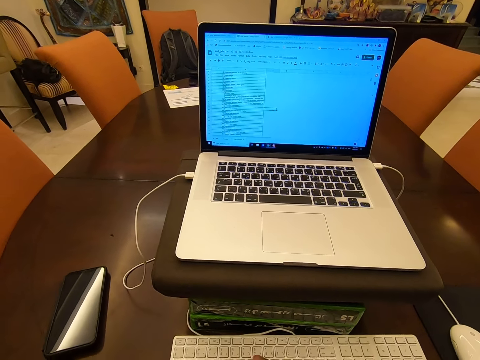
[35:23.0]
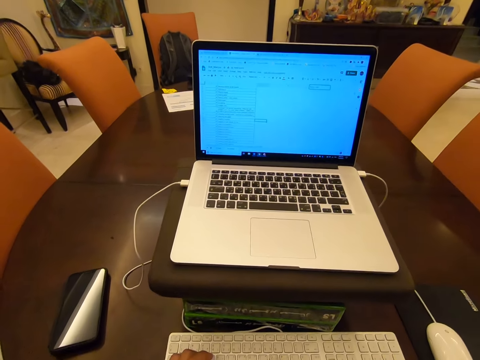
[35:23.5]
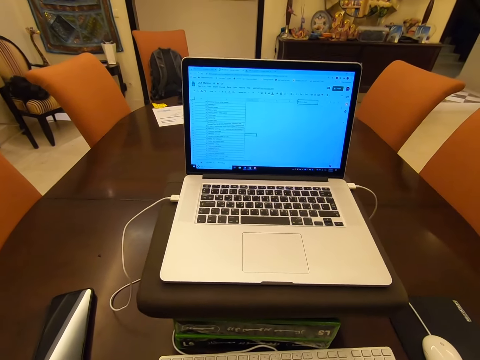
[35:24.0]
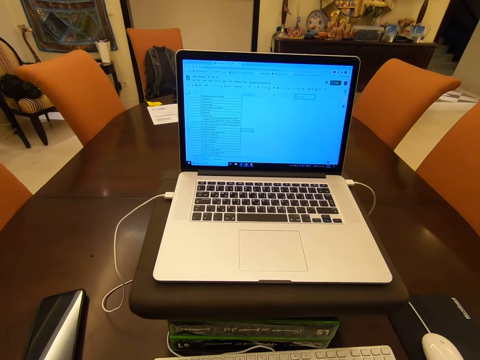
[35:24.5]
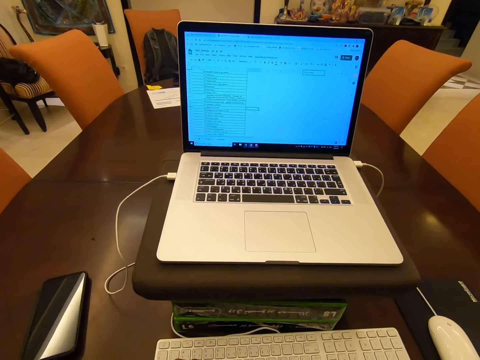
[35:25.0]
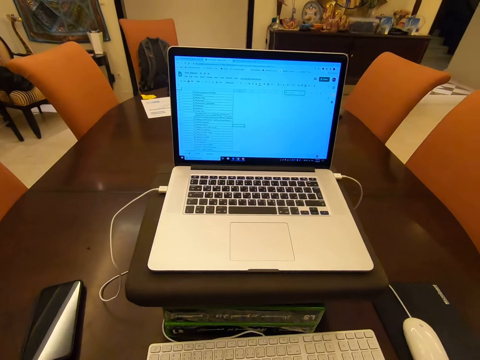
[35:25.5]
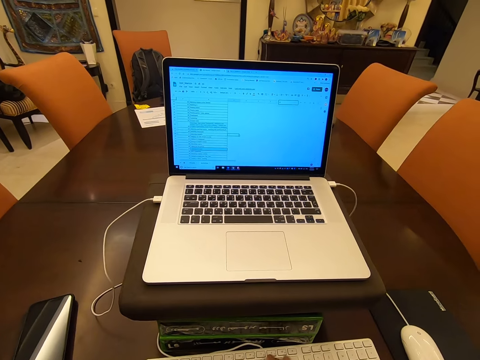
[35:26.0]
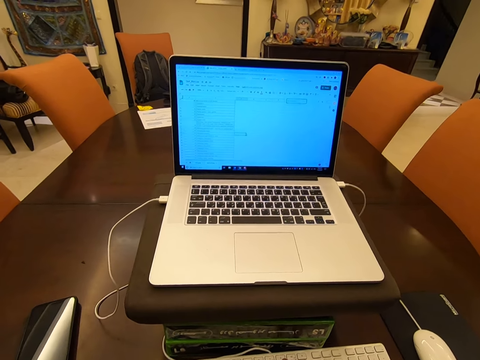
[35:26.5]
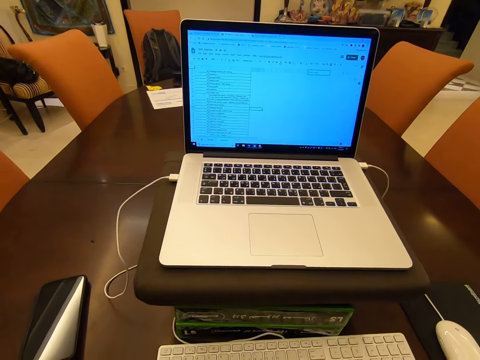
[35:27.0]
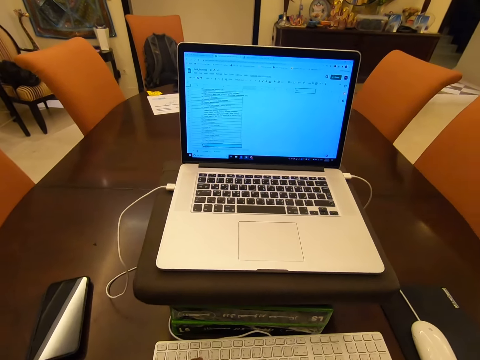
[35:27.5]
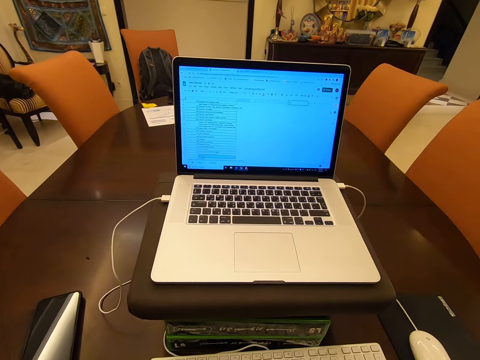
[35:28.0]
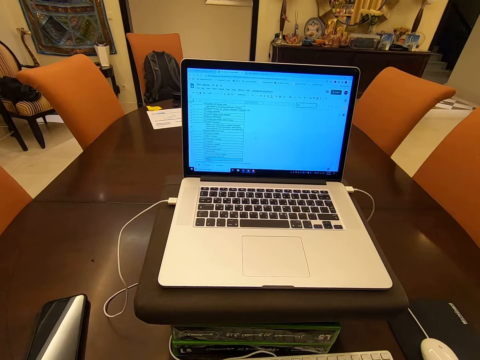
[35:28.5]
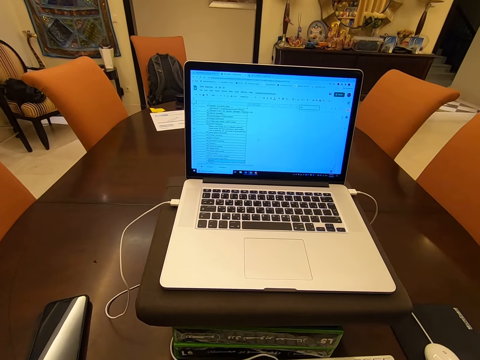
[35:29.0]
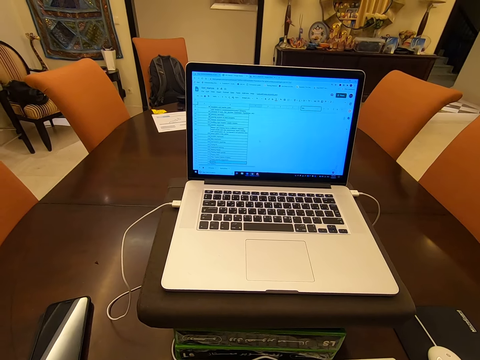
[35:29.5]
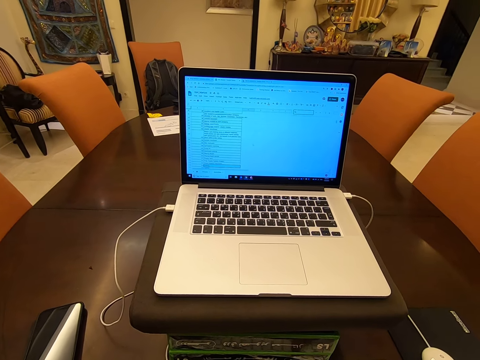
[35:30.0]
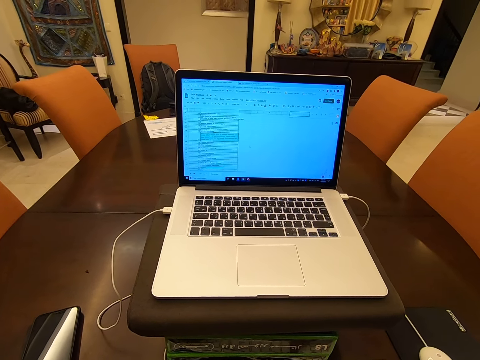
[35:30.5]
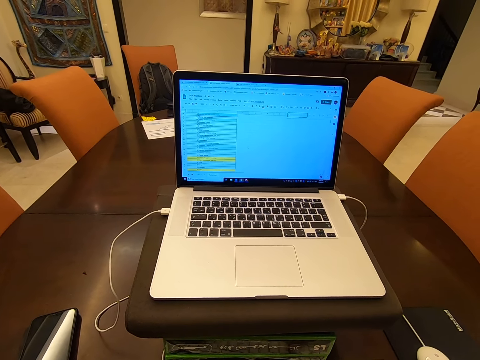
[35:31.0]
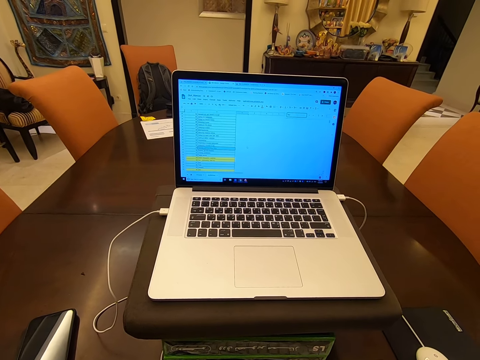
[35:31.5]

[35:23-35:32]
The camera wearer types on the keyboard.

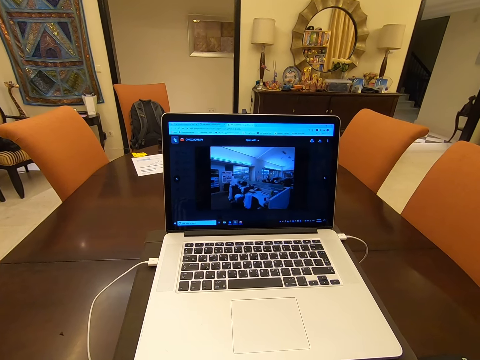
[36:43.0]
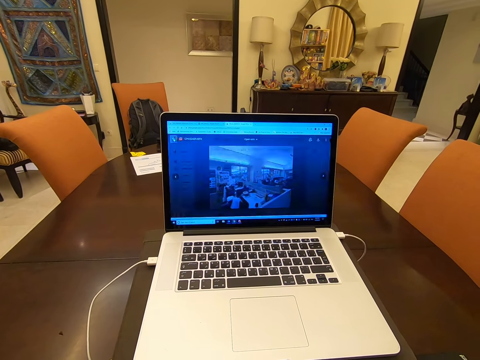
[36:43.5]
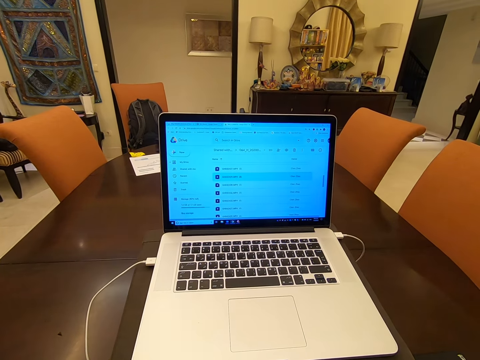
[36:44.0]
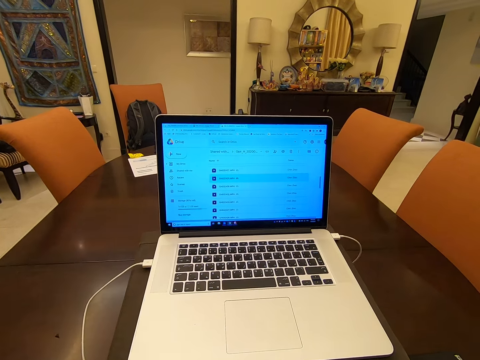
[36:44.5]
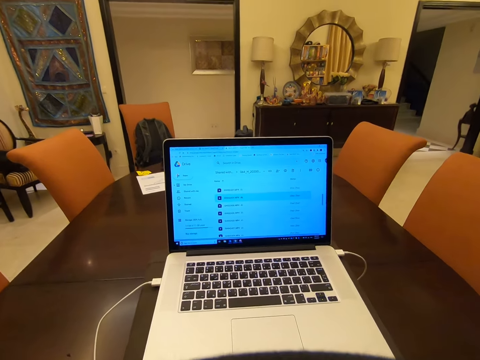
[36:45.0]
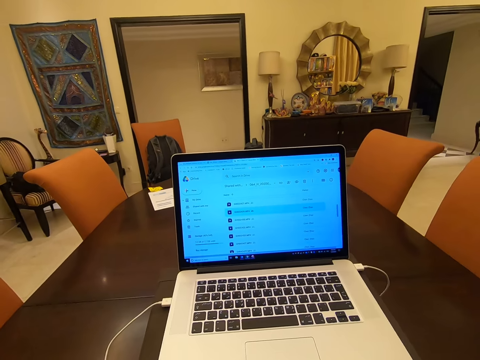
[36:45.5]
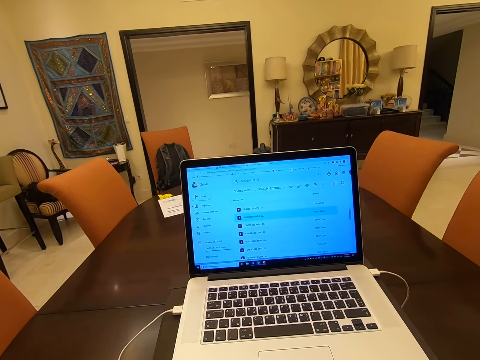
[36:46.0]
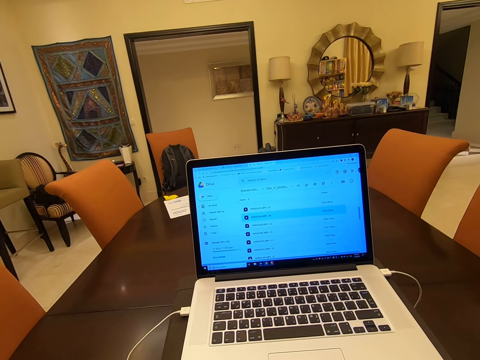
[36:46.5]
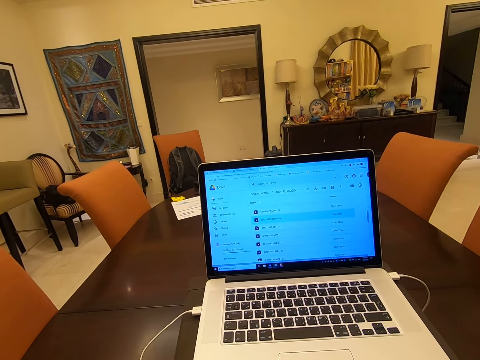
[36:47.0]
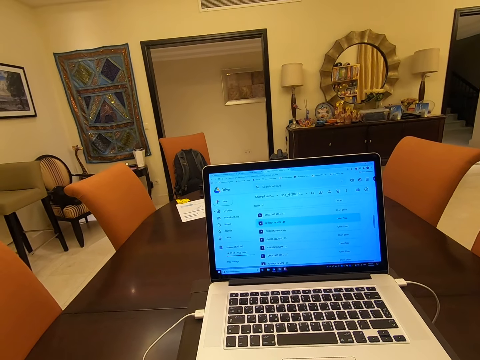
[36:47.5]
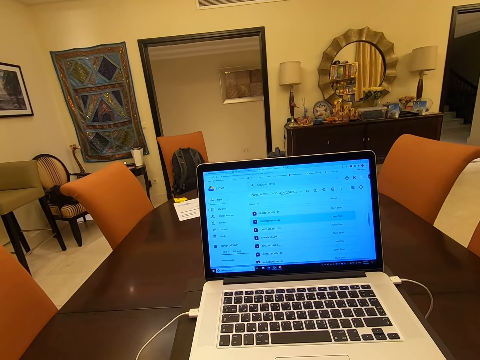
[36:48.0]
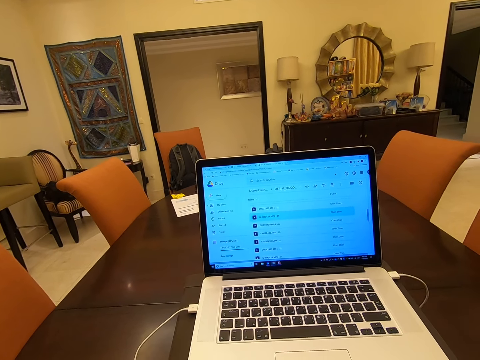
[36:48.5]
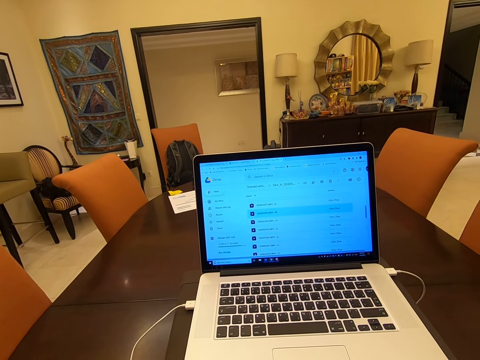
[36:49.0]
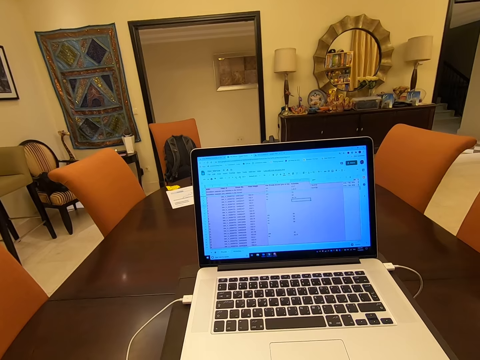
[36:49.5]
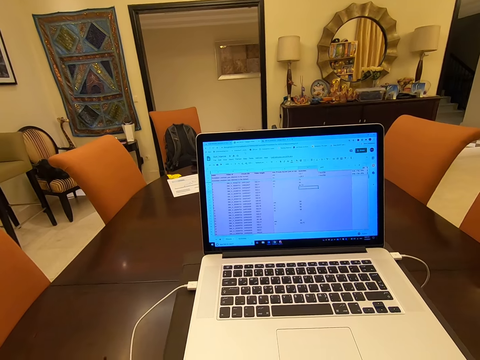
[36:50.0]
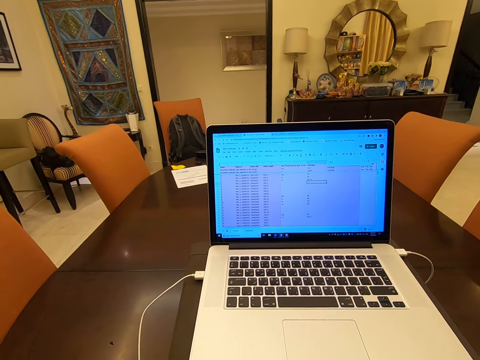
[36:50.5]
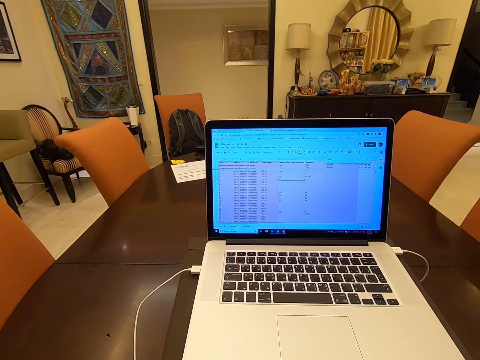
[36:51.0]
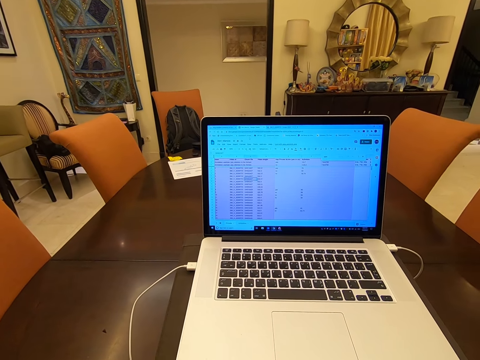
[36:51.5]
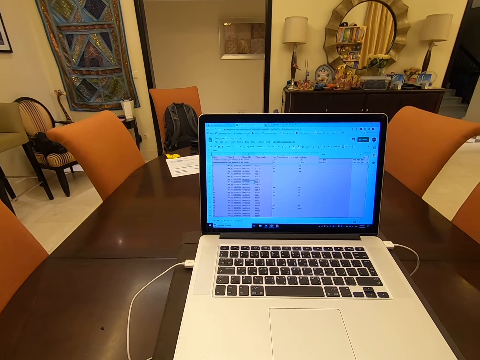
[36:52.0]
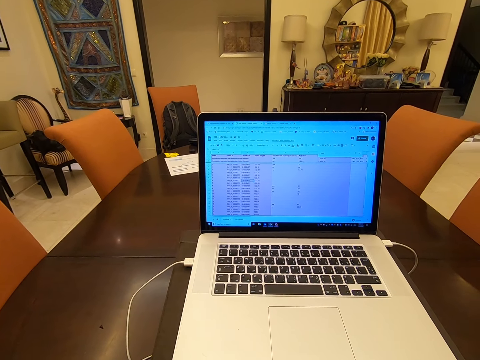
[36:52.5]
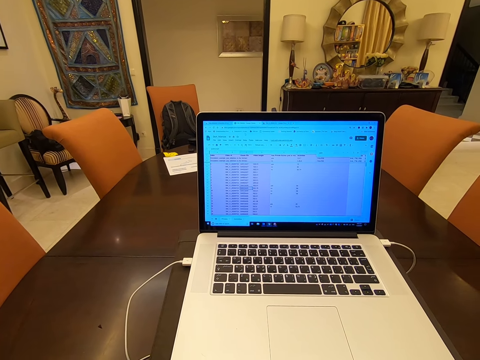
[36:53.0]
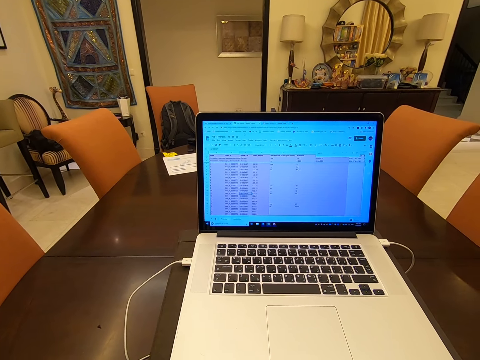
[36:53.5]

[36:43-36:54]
The camera wearer lifts their head up. They put their head down.

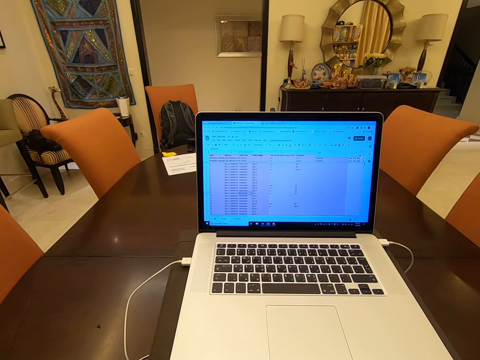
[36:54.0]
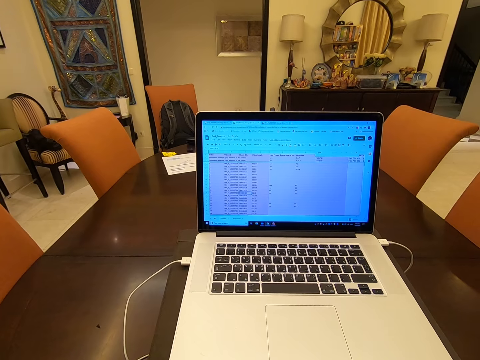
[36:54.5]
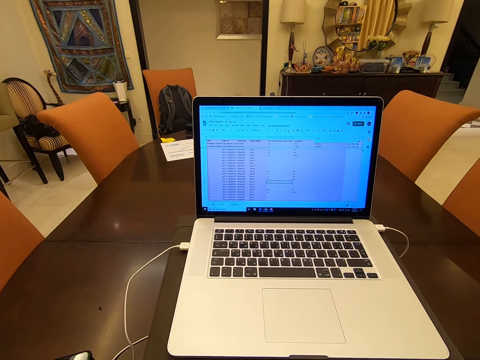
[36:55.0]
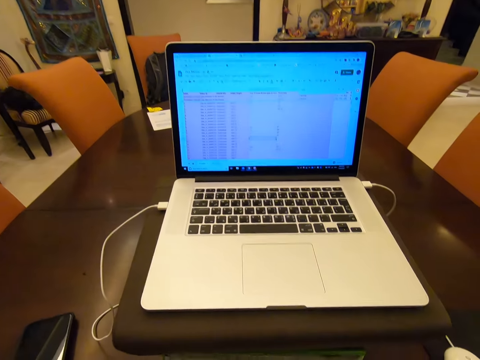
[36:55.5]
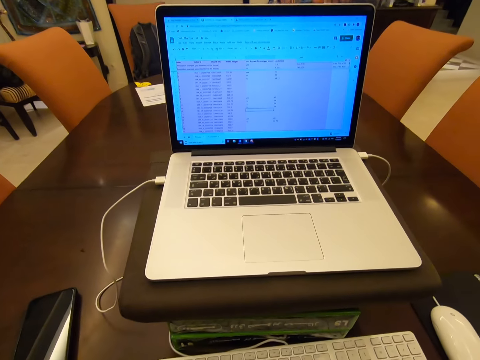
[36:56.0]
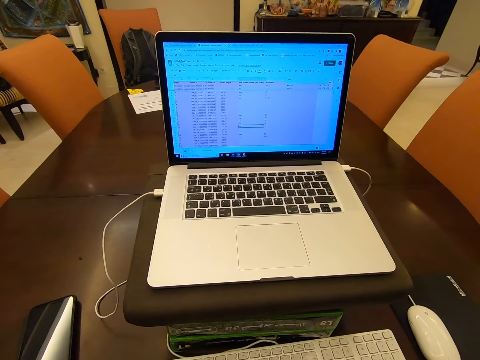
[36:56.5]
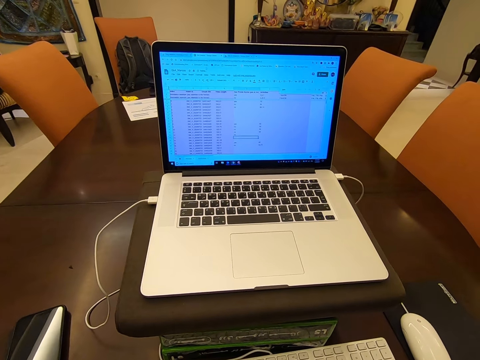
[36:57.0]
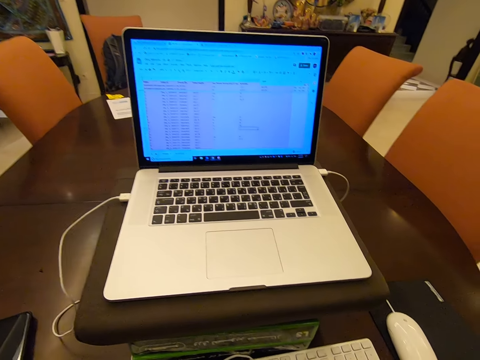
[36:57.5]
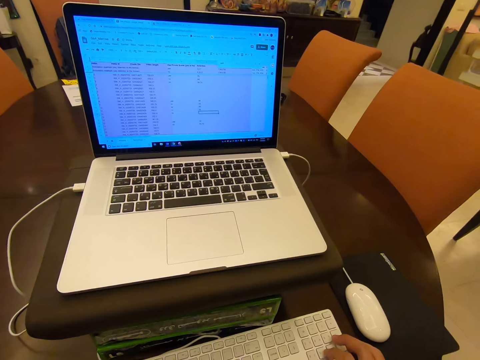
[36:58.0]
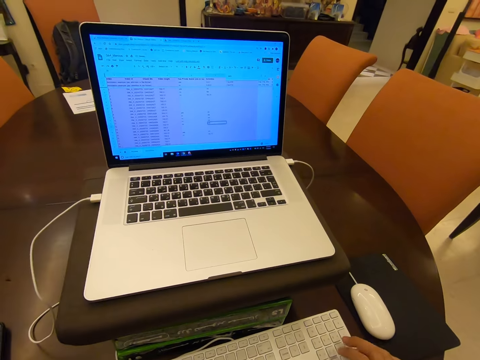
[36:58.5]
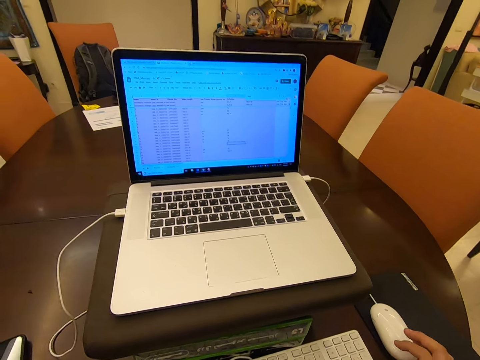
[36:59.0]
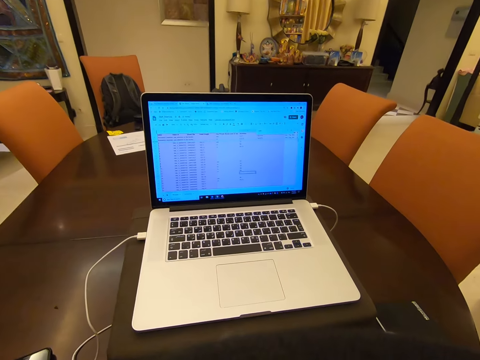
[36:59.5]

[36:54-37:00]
The camera wearer types on the keyboard. They click the mouse and hold the mouse.
